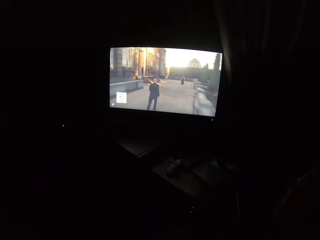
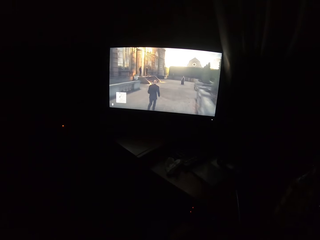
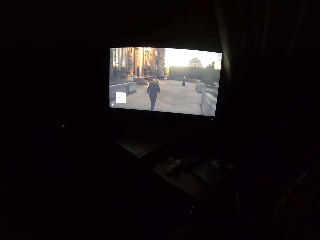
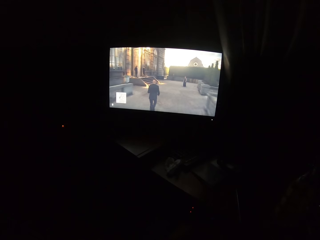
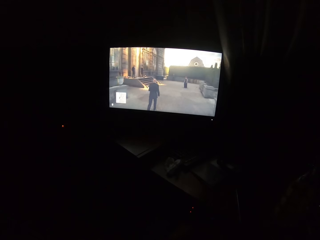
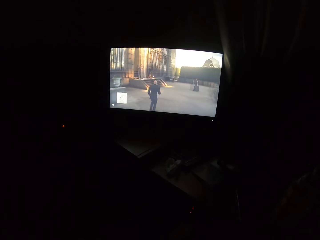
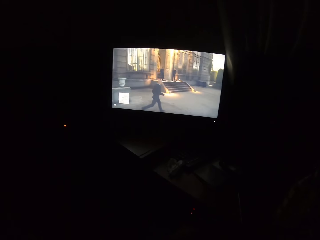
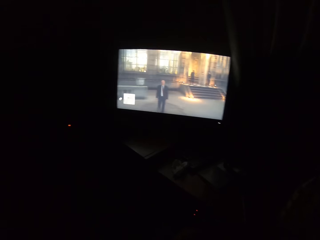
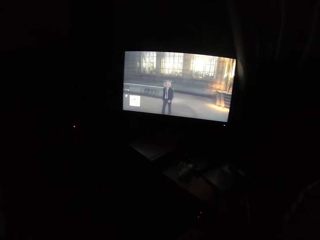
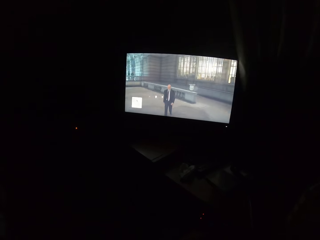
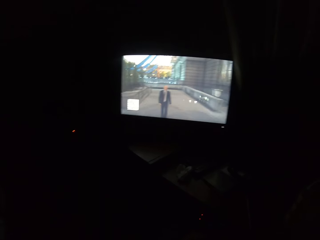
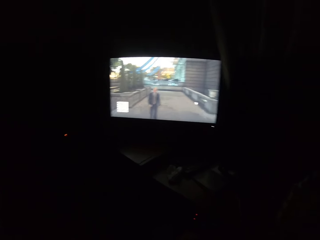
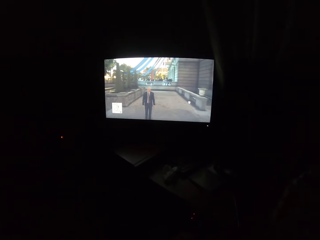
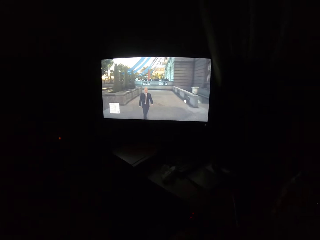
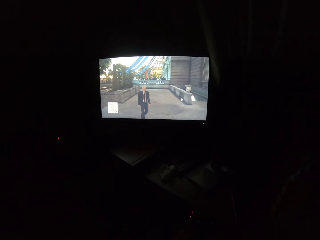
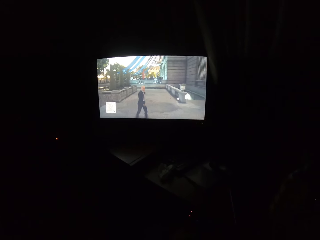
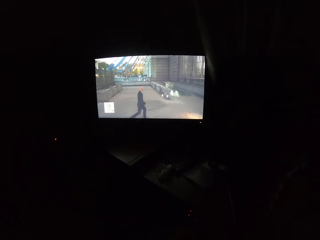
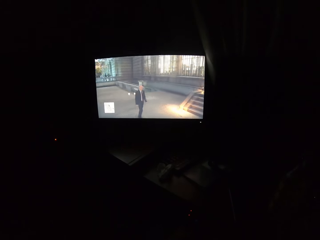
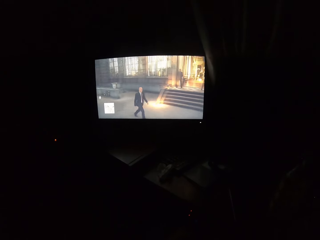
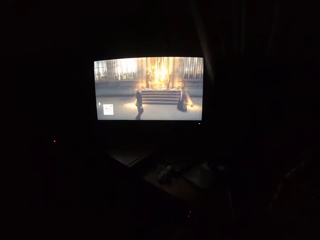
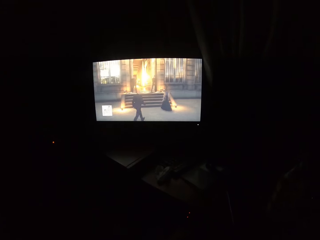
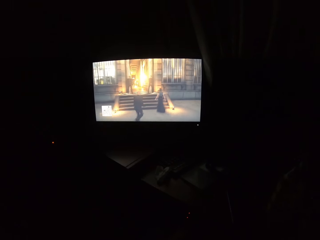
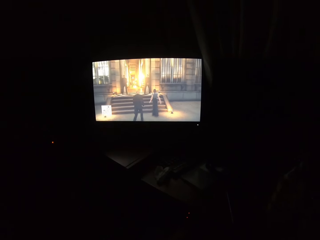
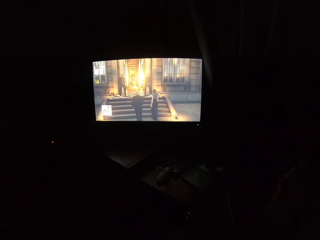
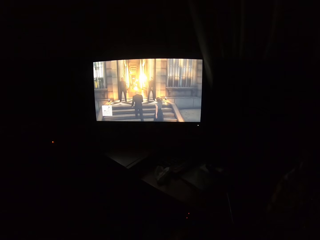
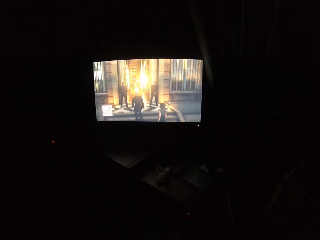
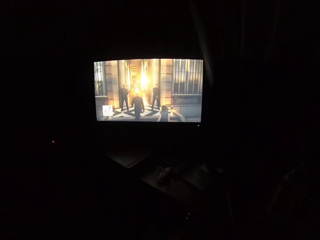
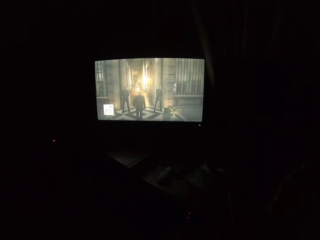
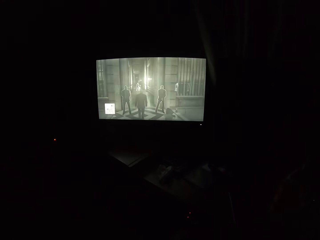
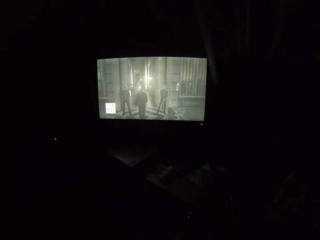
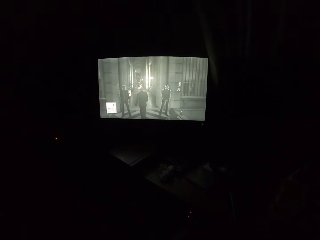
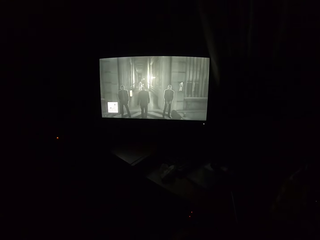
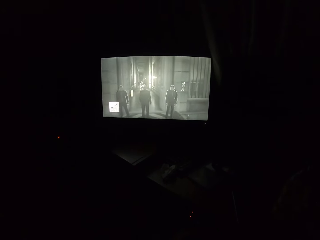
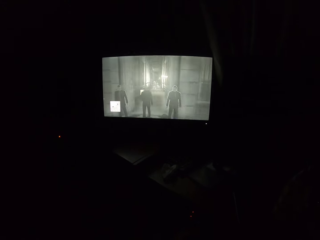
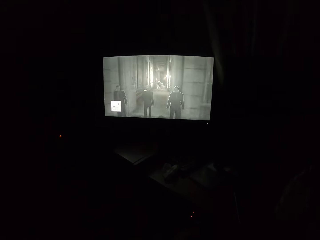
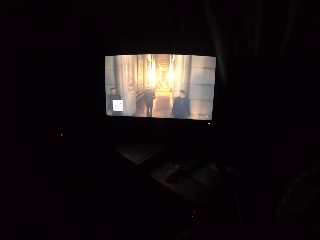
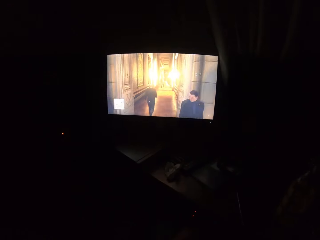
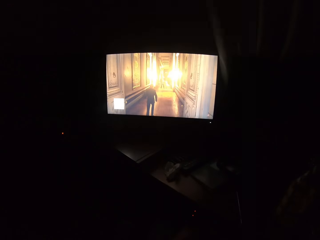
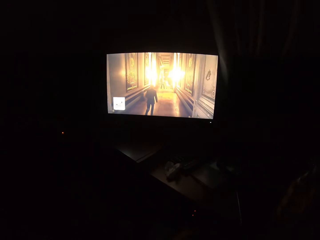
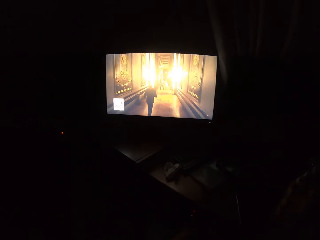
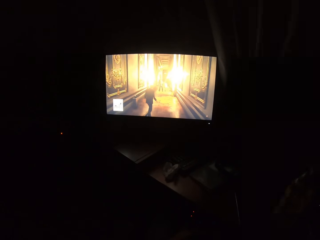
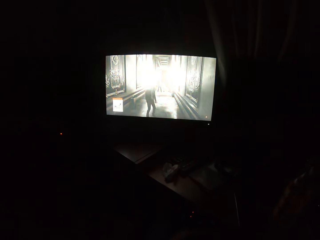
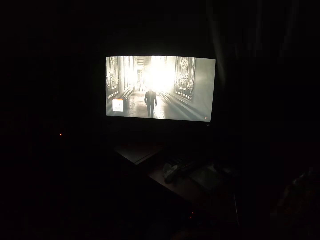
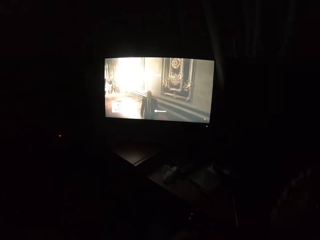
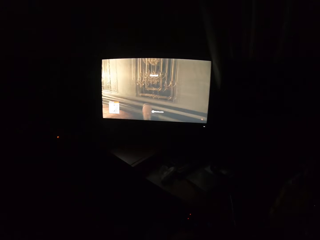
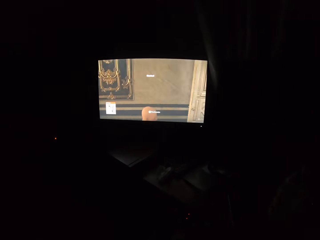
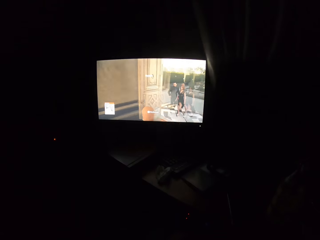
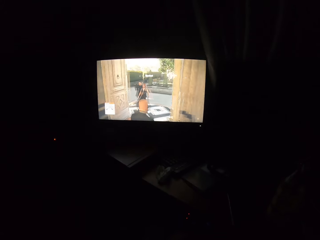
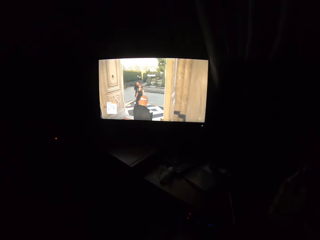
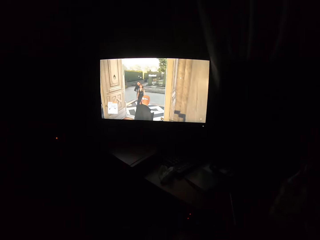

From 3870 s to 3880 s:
The camera wearer turns to the side. They play video games on the screen.

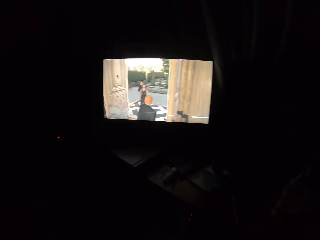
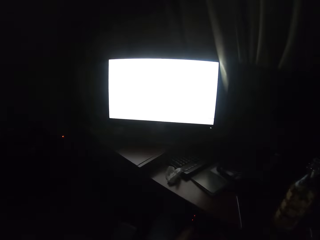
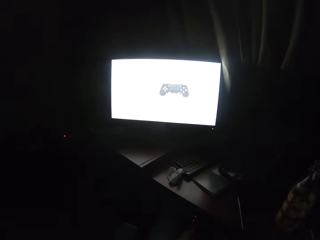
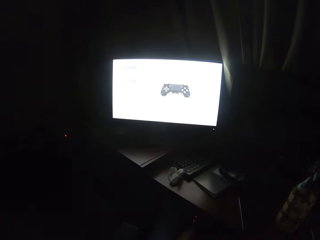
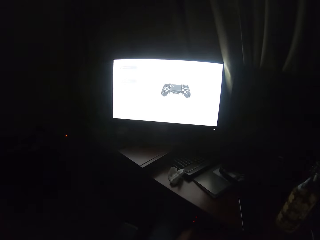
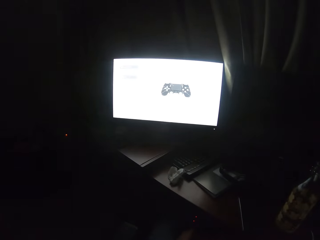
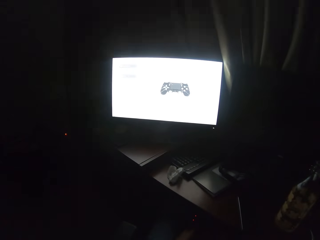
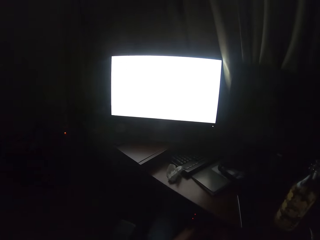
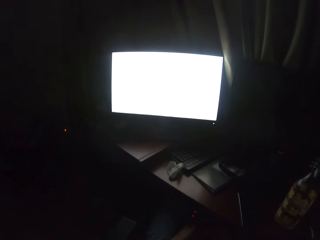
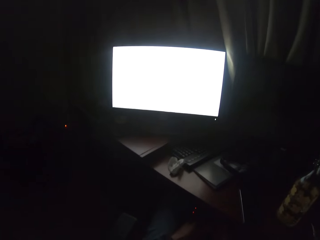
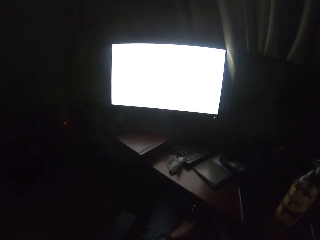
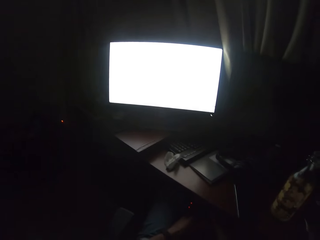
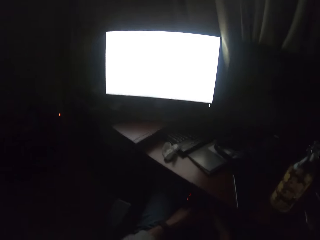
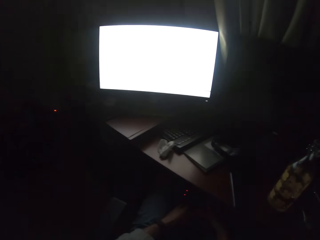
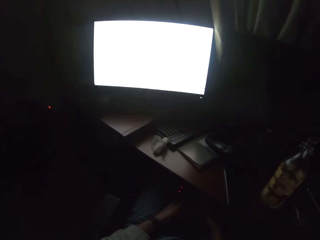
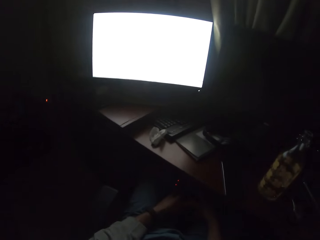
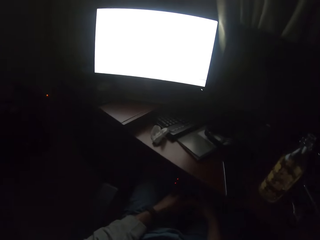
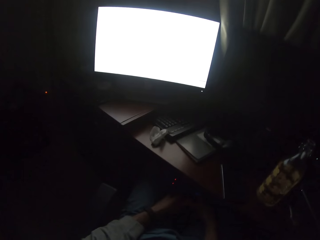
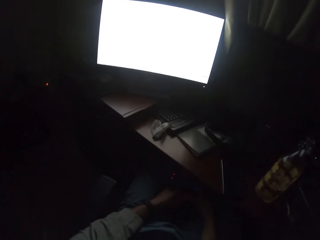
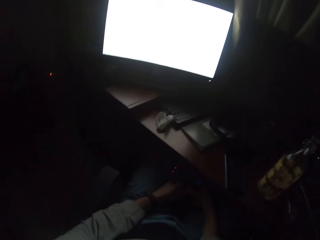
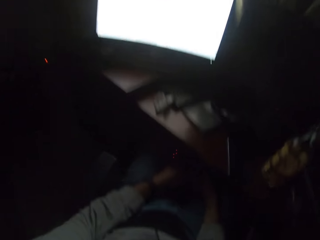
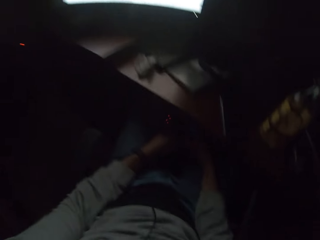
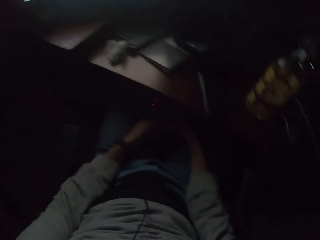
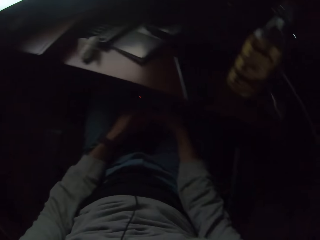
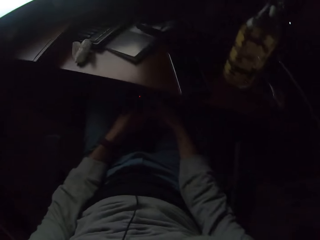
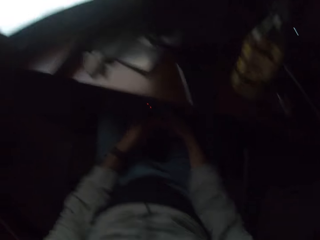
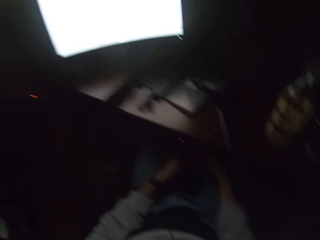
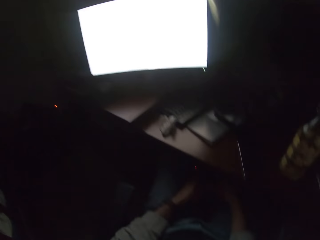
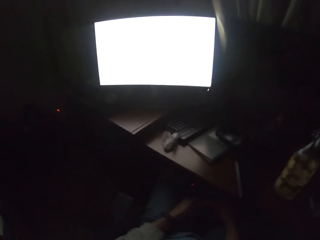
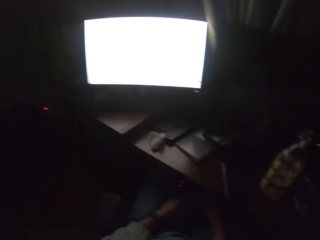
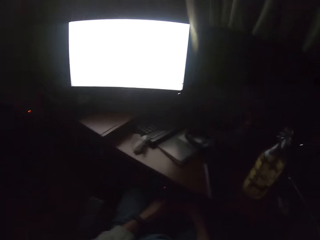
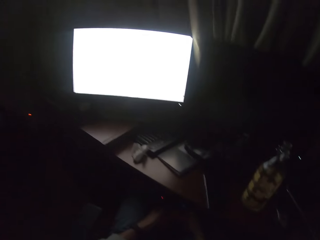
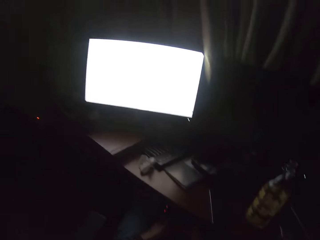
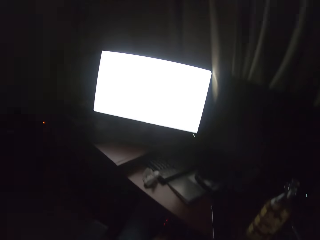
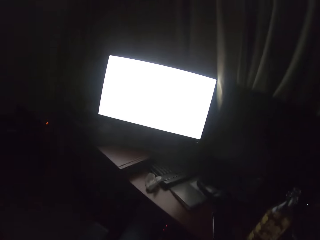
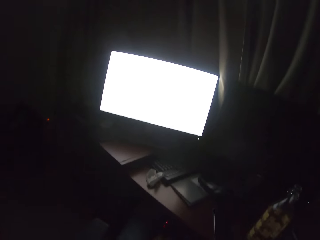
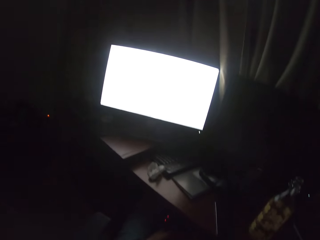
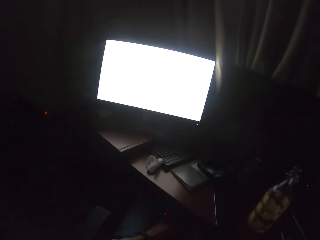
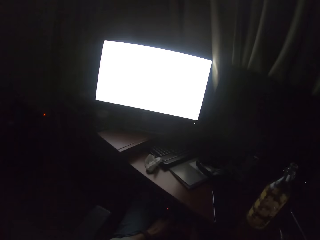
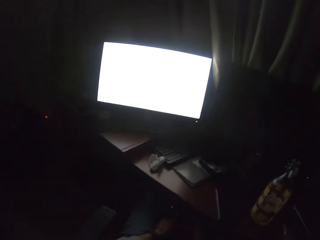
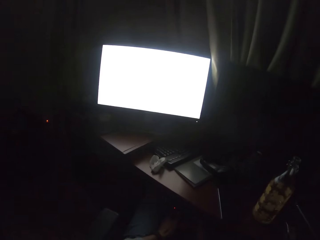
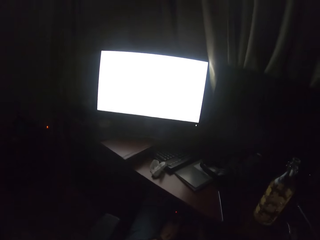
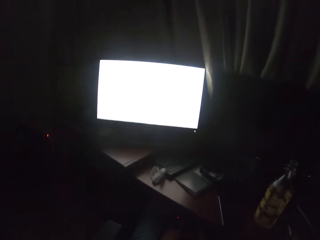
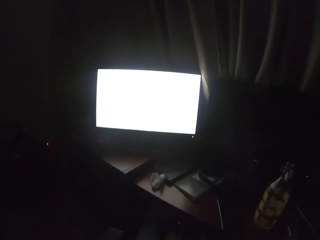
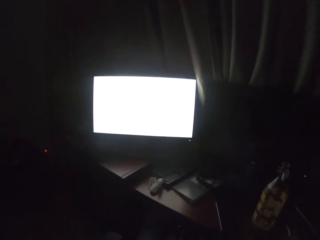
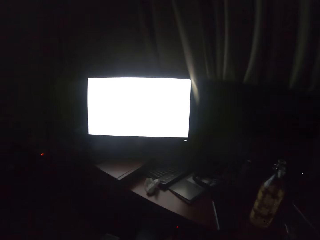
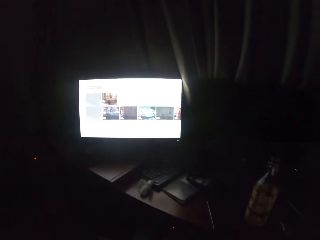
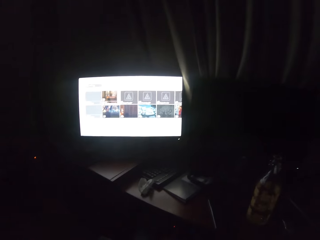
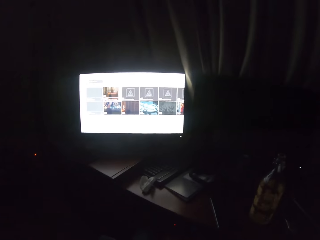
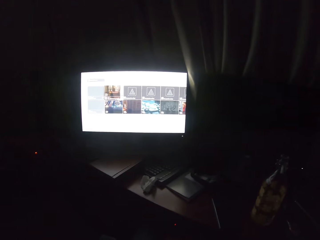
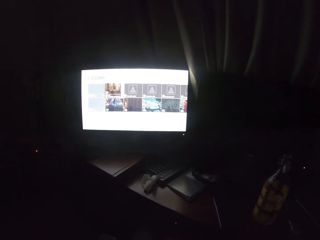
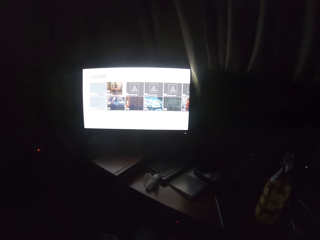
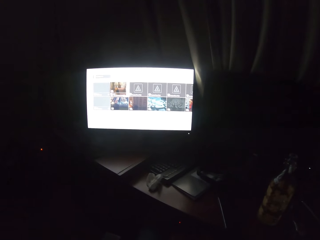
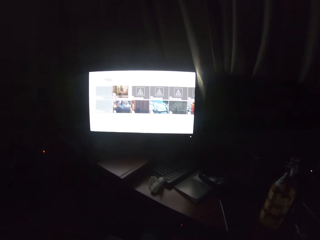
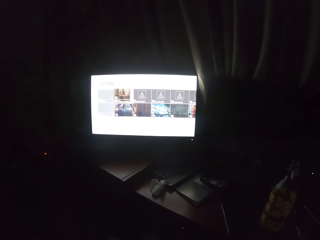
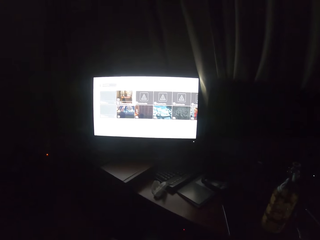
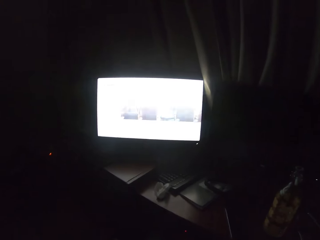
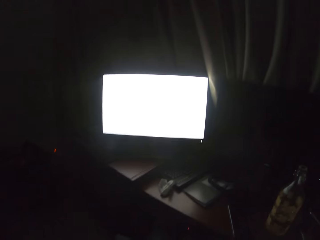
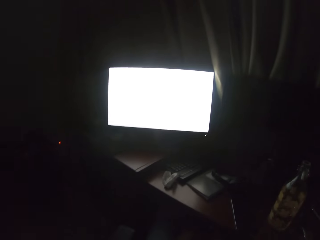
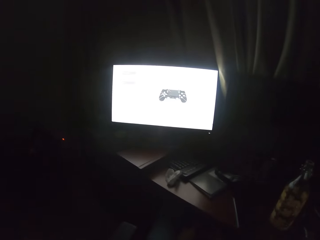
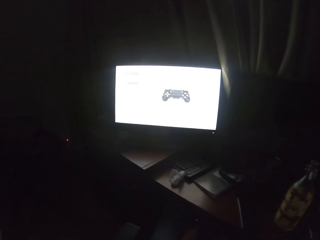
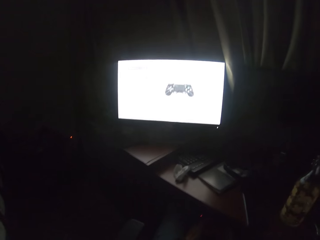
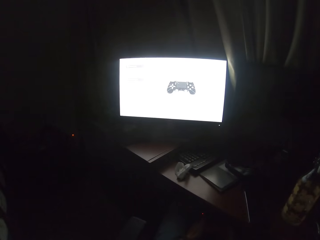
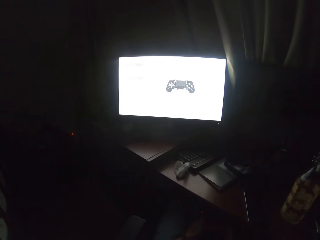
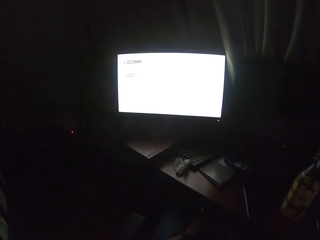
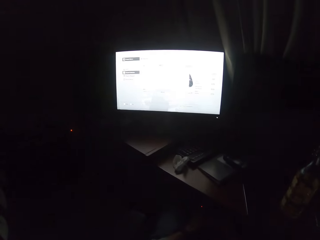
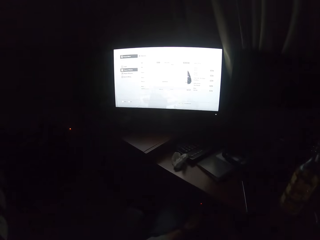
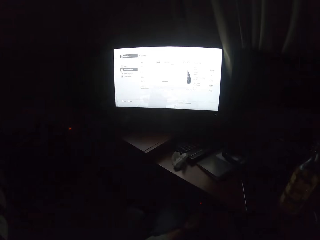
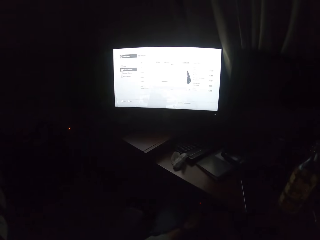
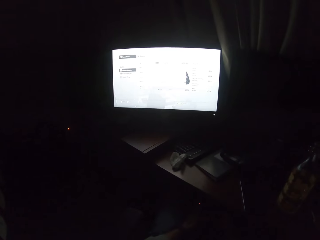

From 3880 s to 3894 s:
The camera wearer turns to the side. They hold a controller. They turn to the side. They yawn. They scroll through the screen with the controller. They watch a movie.
